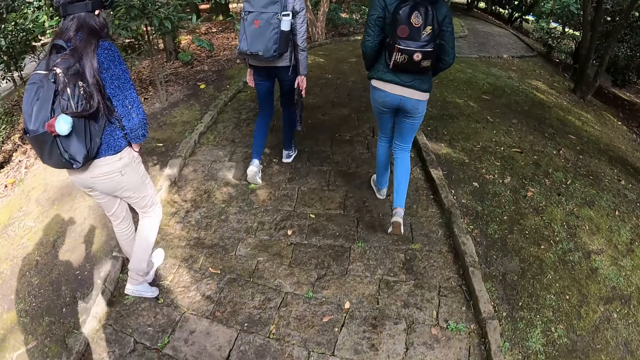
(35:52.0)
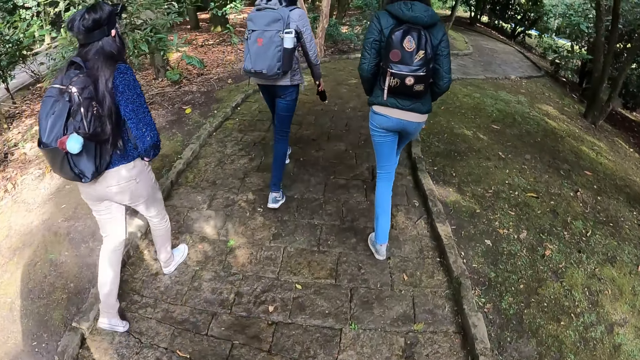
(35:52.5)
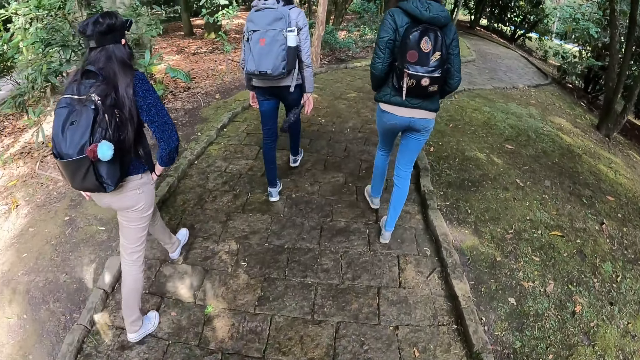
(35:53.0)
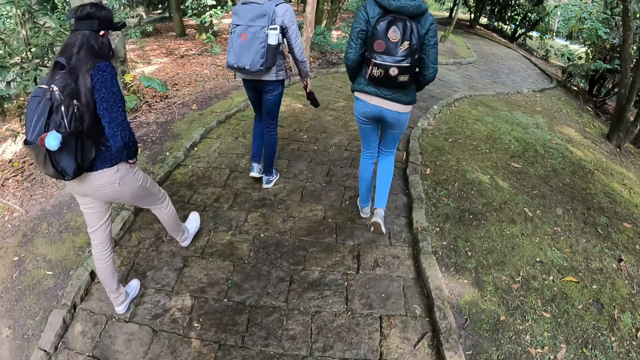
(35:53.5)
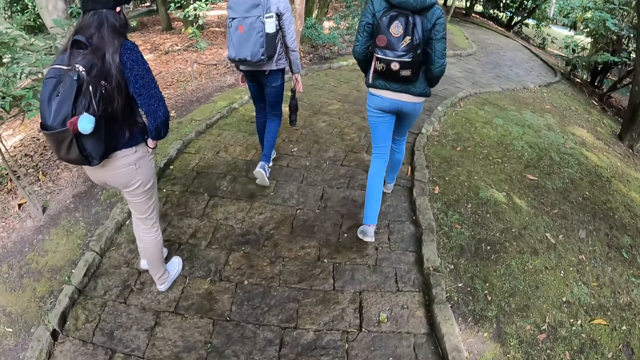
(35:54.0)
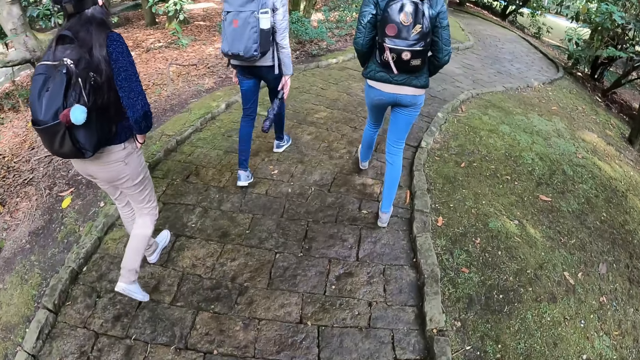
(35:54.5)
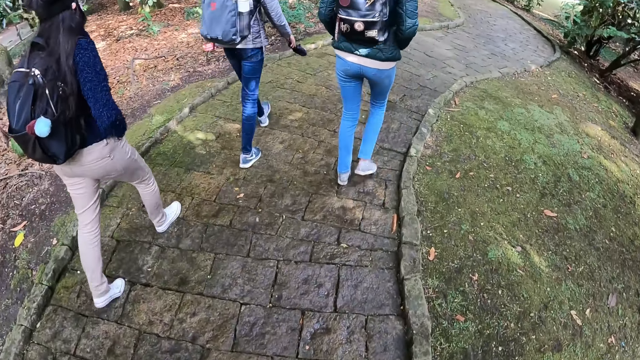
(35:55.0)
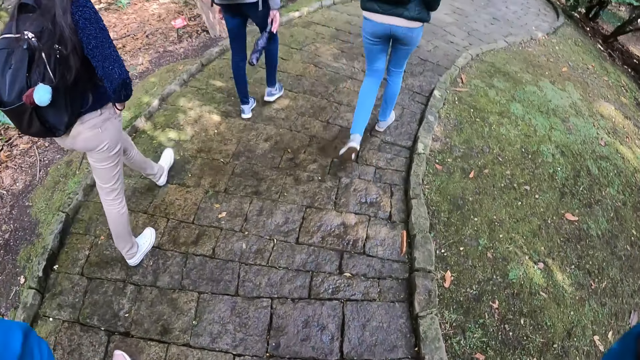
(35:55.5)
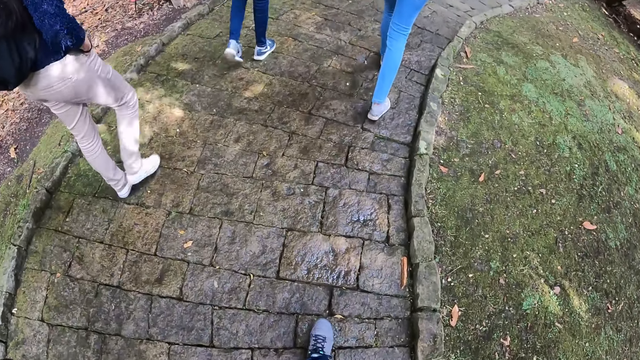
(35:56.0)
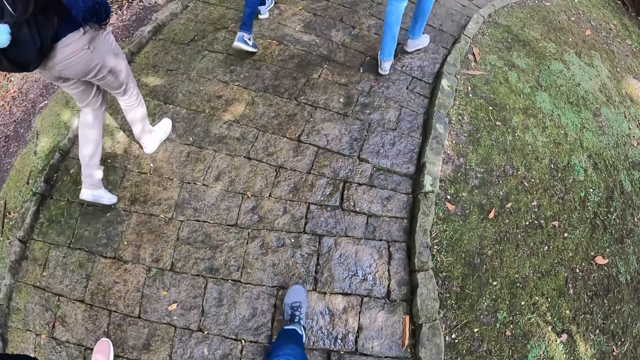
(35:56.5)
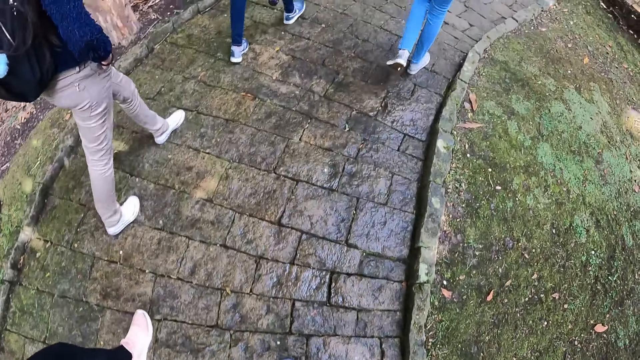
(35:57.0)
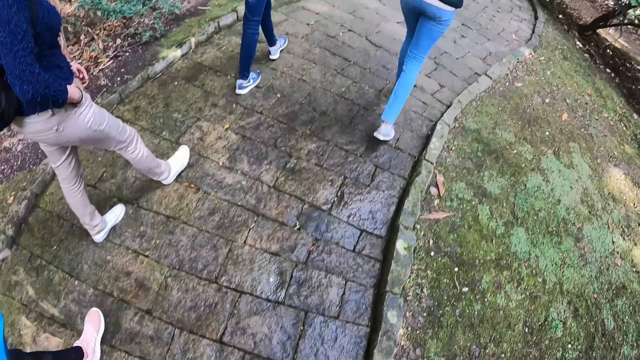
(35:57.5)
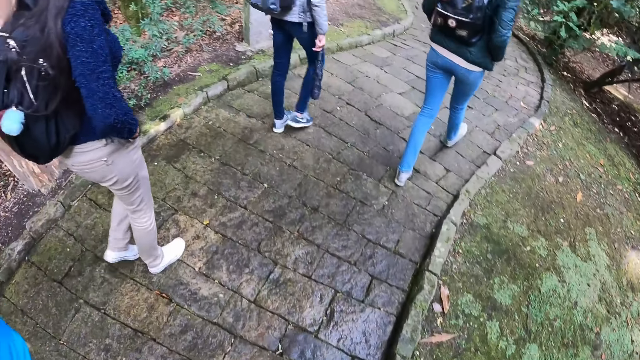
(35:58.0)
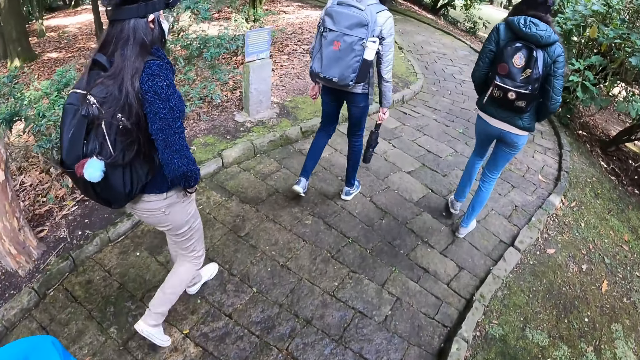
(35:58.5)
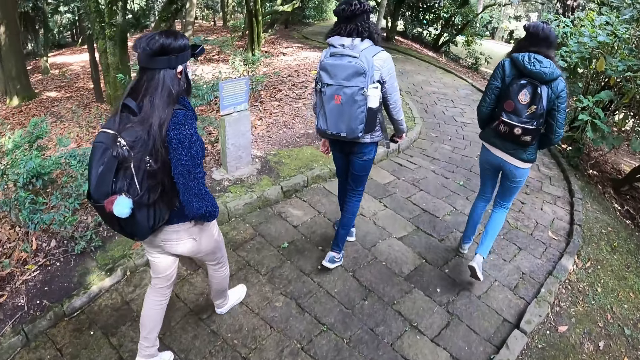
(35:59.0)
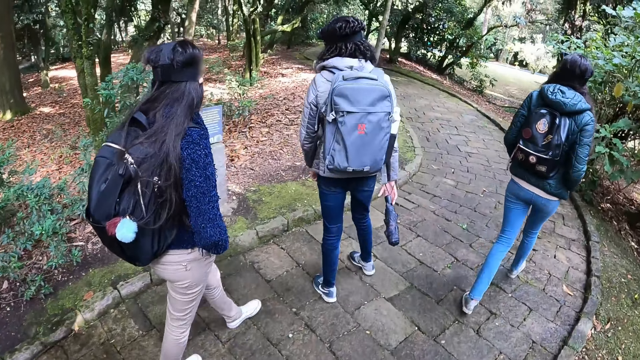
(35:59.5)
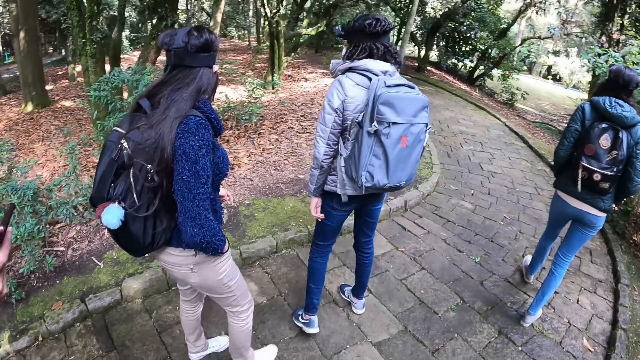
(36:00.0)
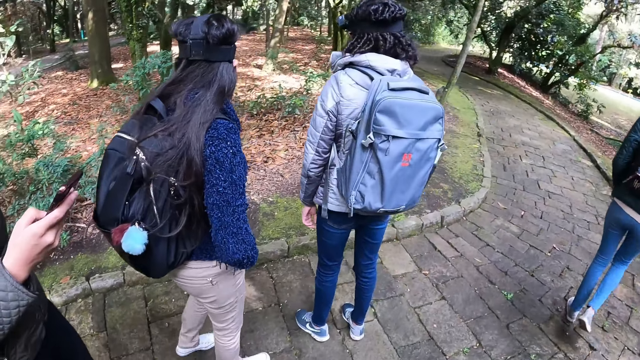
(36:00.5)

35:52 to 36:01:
The camera wearer walks along the pavement.

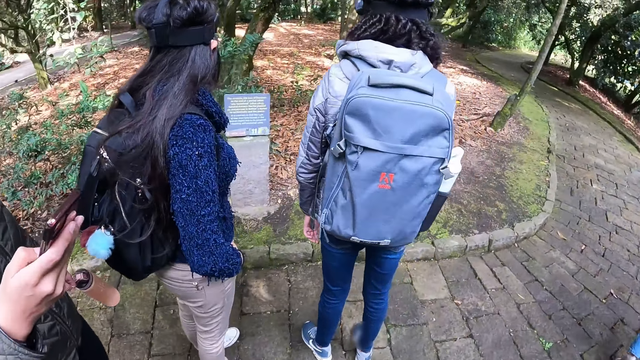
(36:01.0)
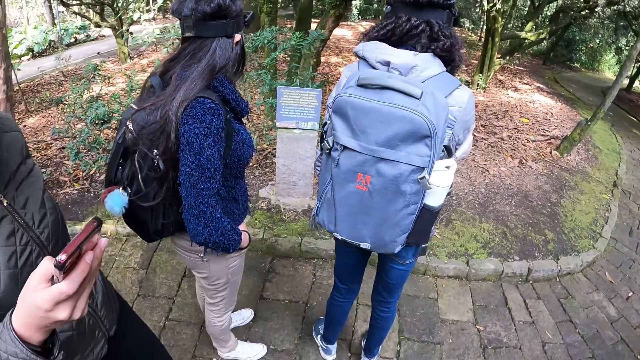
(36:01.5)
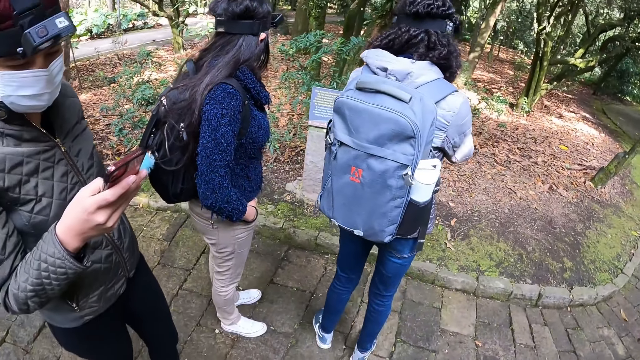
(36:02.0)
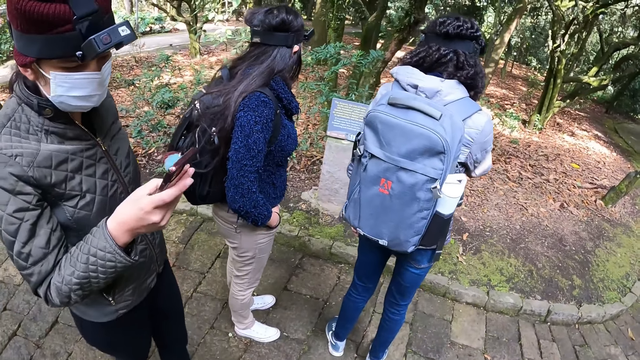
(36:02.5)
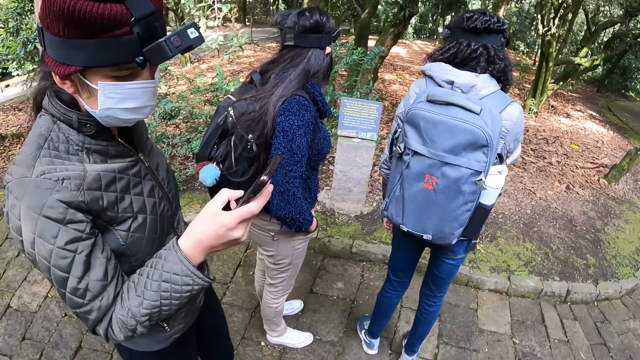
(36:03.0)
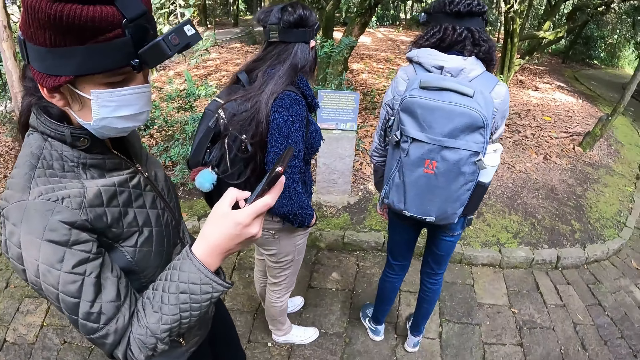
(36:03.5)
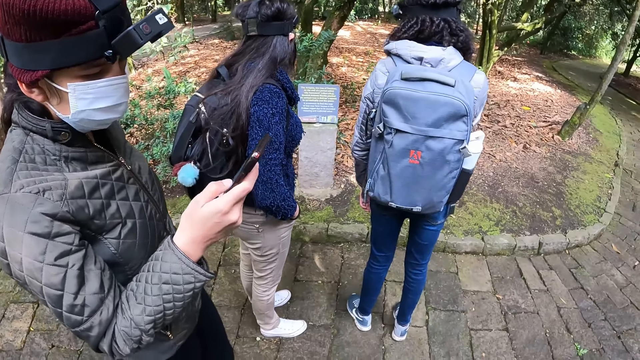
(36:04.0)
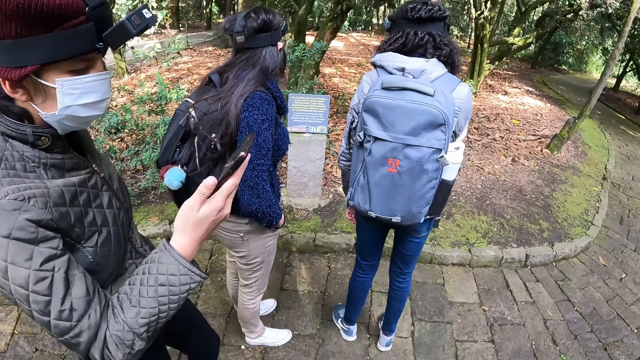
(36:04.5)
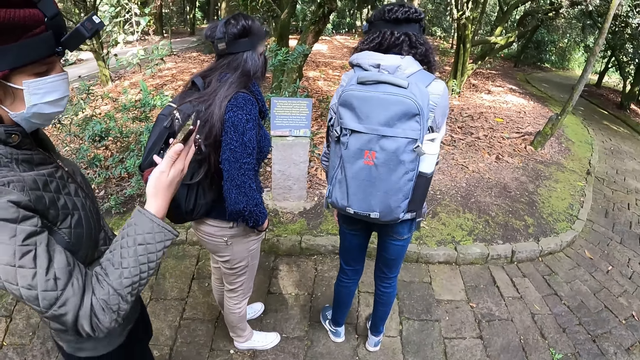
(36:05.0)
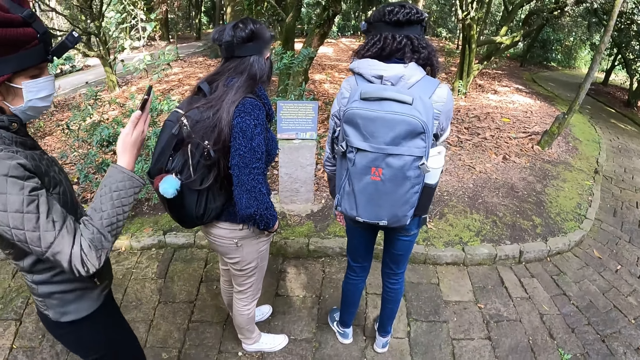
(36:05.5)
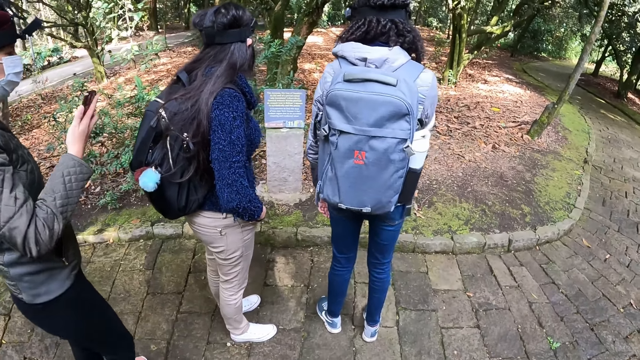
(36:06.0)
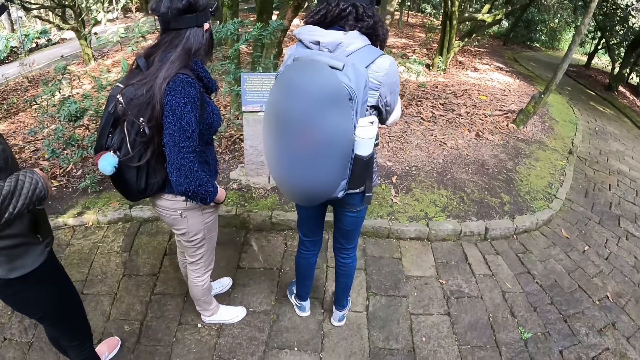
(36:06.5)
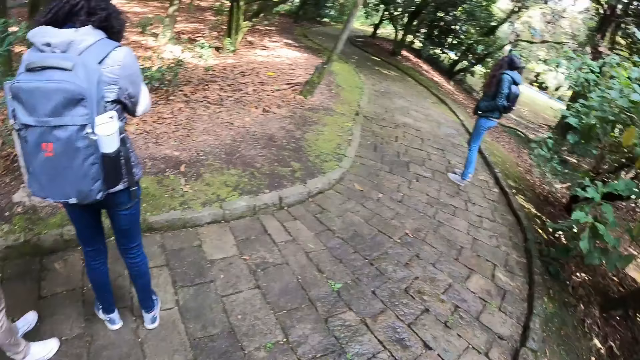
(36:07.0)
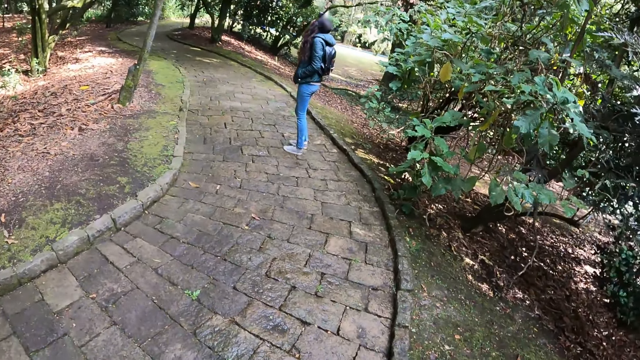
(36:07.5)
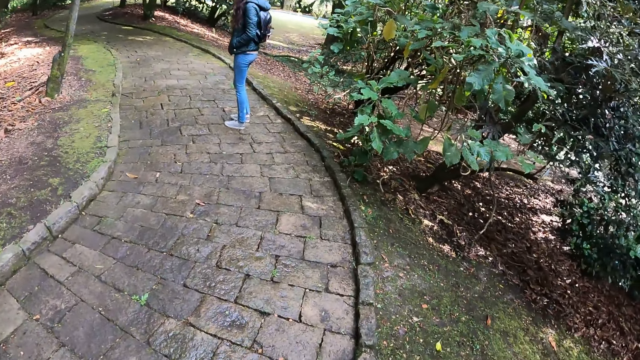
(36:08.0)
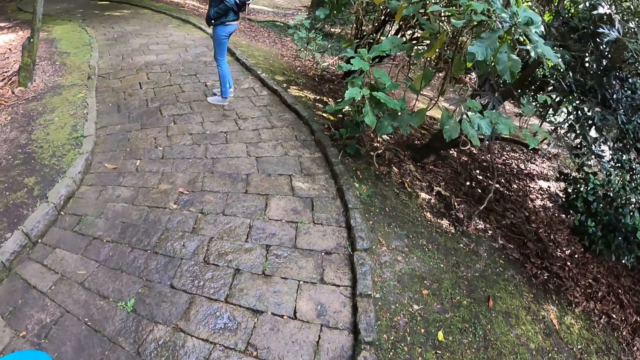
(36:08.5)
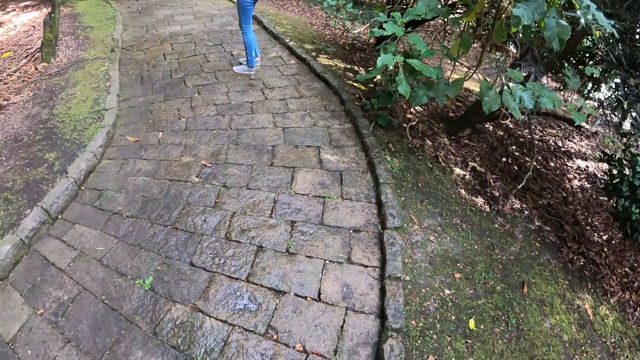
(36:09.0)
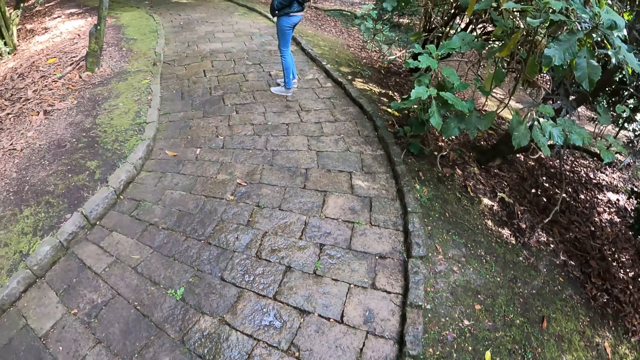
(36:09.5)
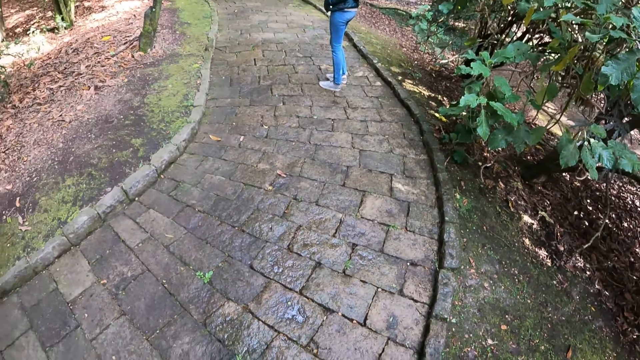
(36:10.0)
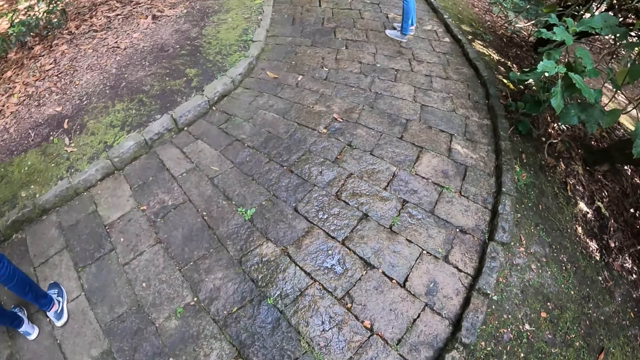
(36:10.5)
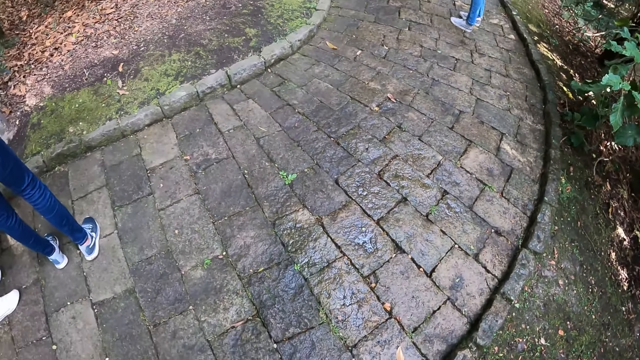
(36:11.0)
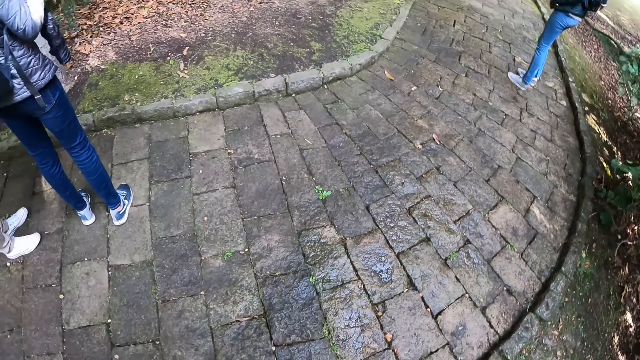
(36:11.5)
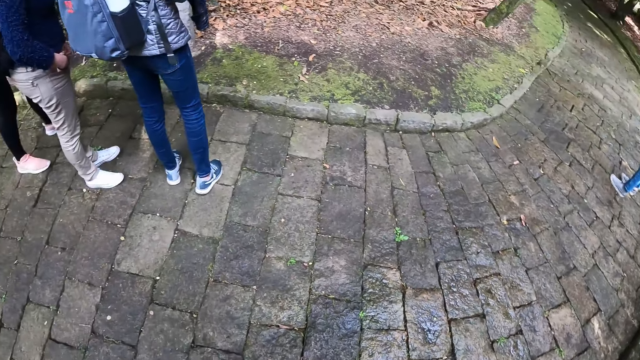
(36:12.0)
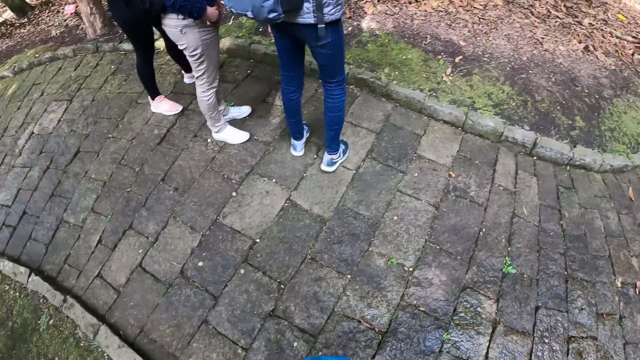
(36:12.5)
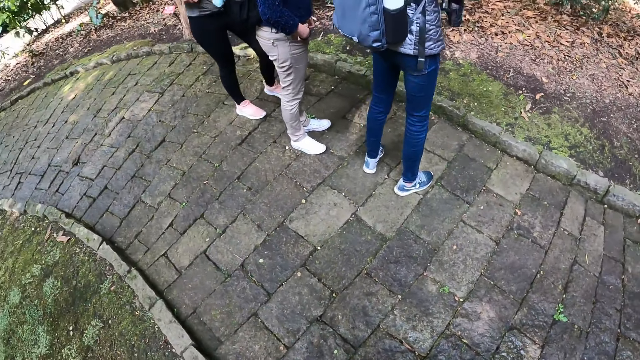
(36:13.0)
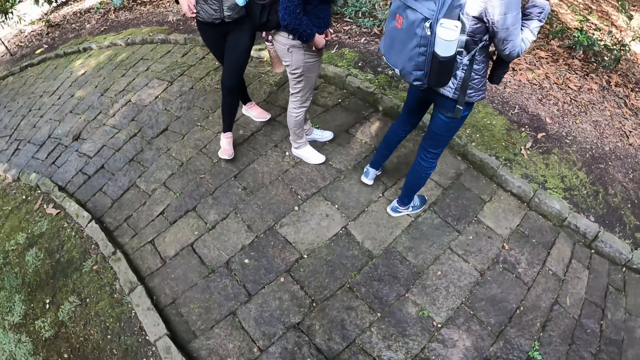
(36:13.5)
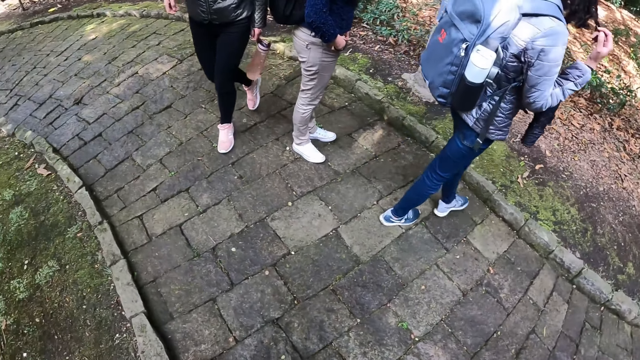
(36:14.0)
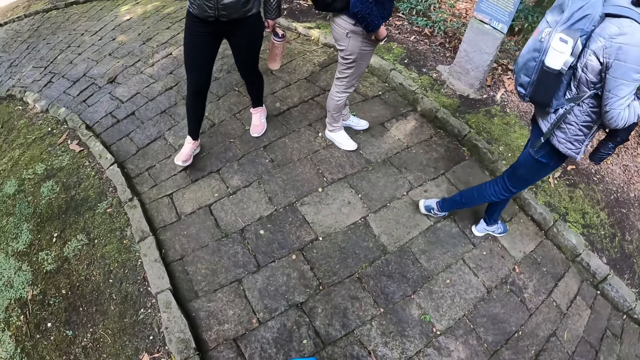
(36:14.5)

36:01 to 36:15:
The woman operates her phone with her right hand.
